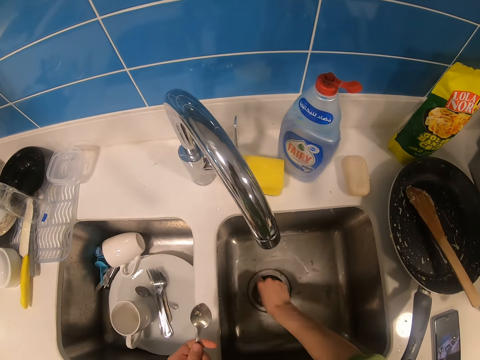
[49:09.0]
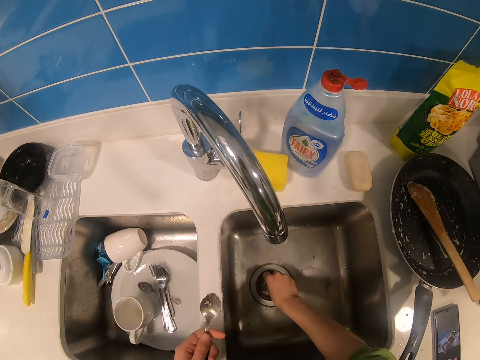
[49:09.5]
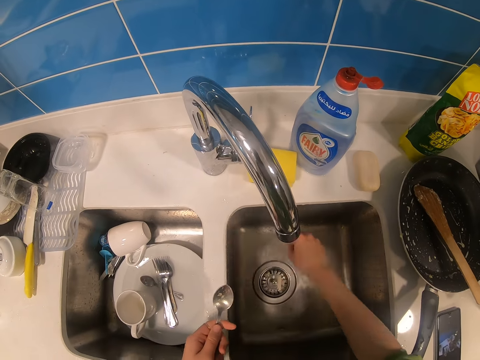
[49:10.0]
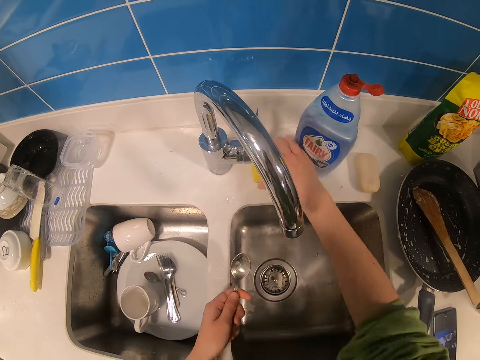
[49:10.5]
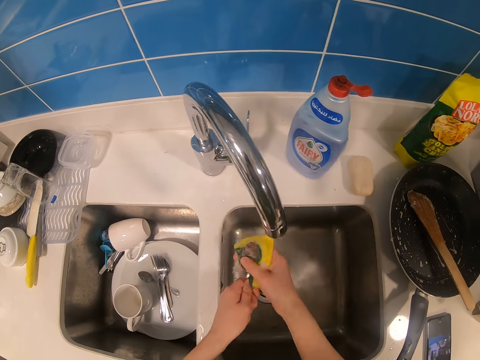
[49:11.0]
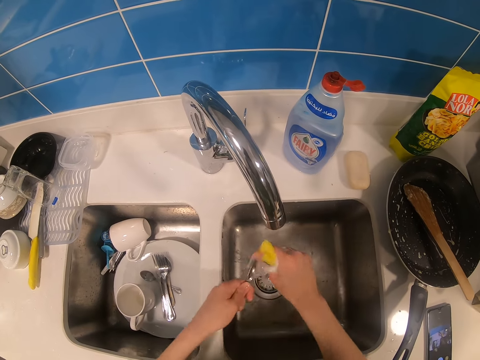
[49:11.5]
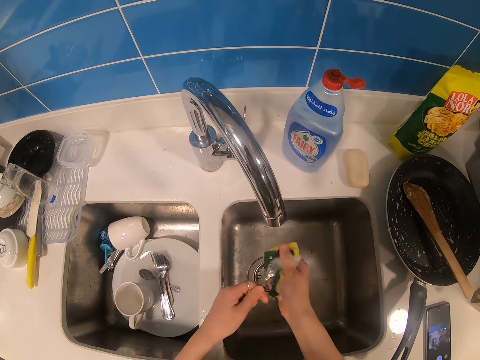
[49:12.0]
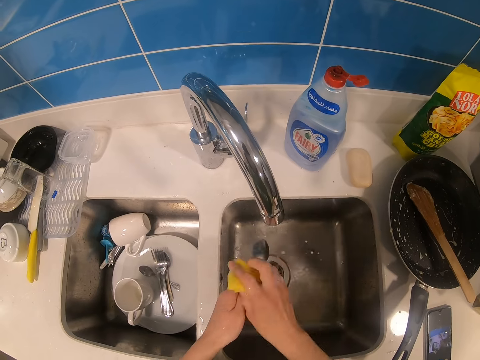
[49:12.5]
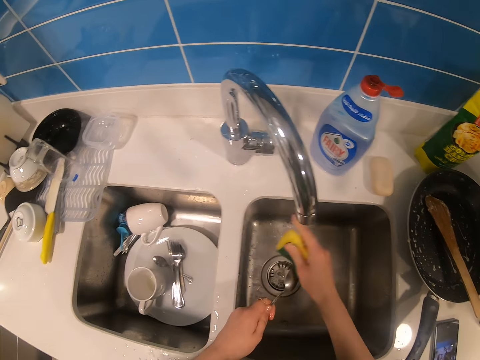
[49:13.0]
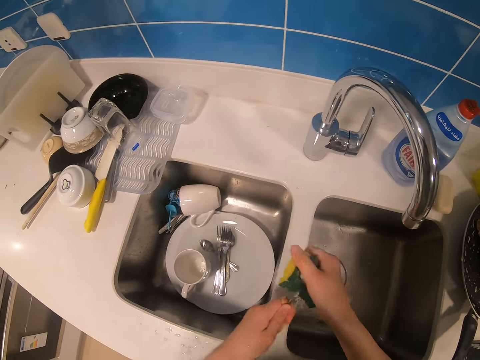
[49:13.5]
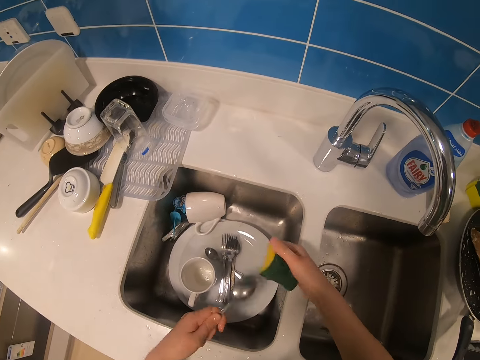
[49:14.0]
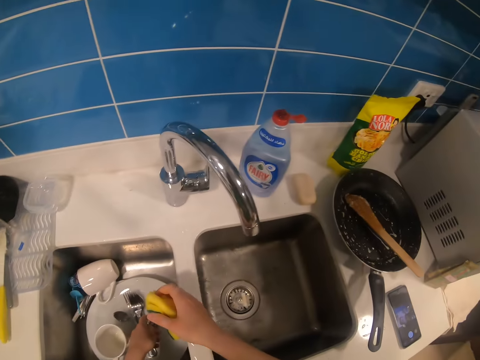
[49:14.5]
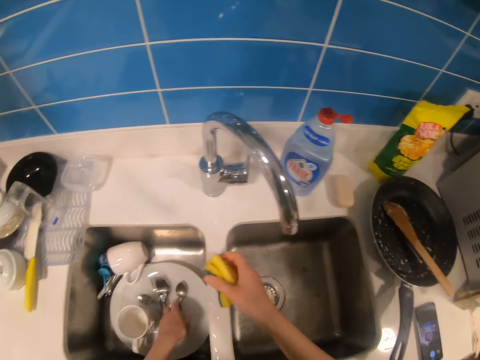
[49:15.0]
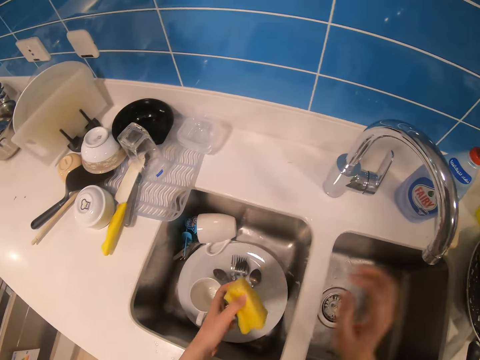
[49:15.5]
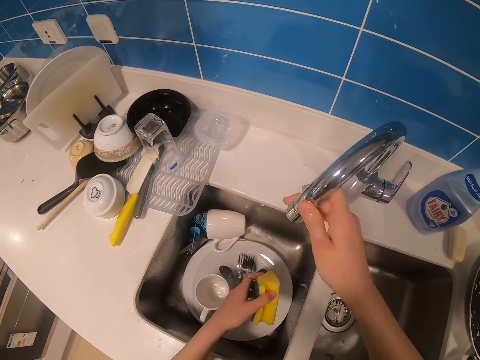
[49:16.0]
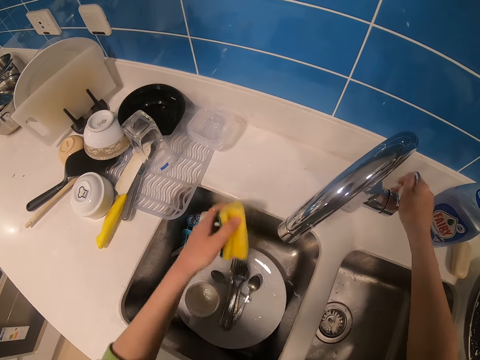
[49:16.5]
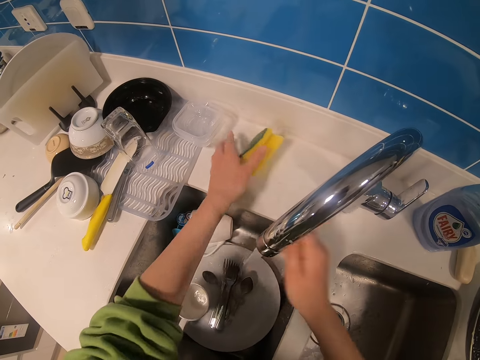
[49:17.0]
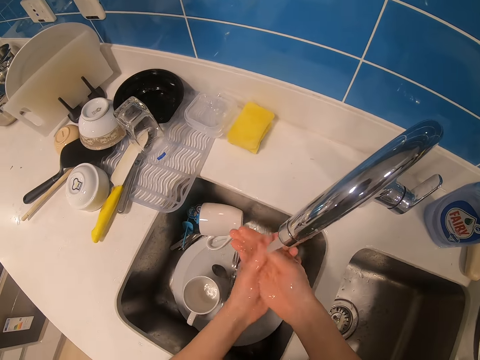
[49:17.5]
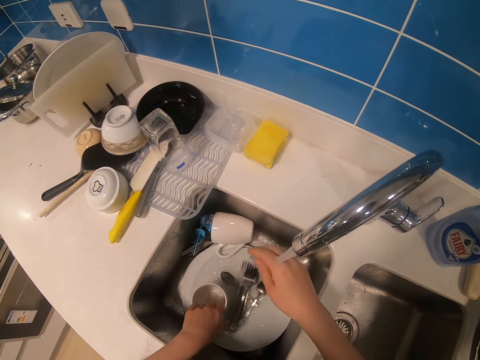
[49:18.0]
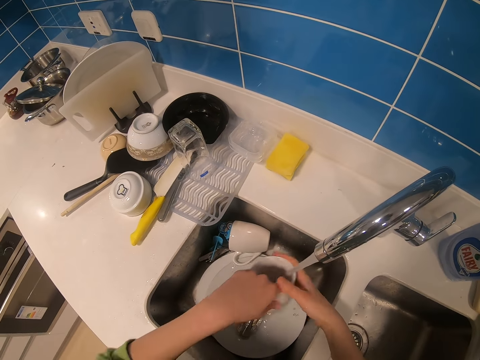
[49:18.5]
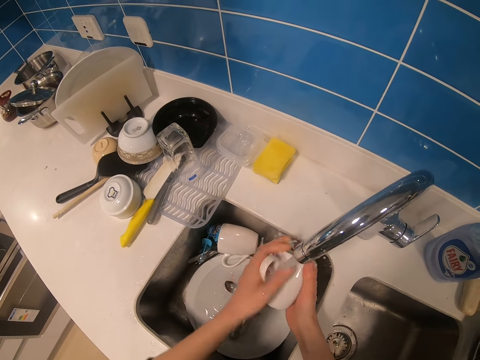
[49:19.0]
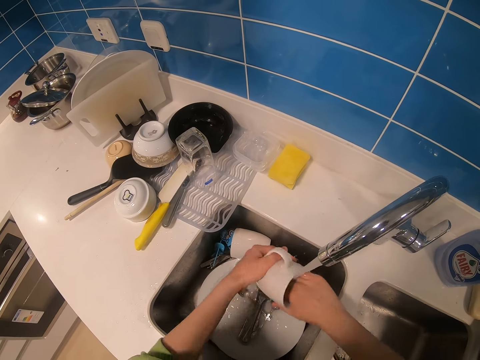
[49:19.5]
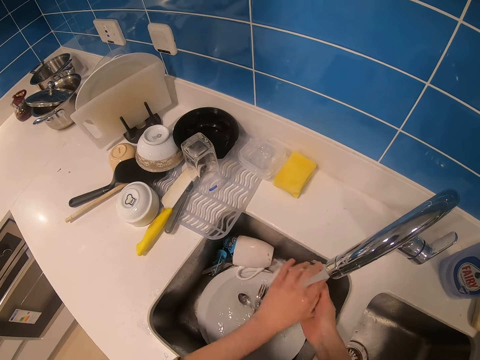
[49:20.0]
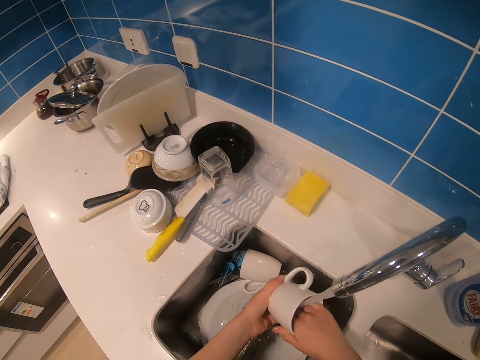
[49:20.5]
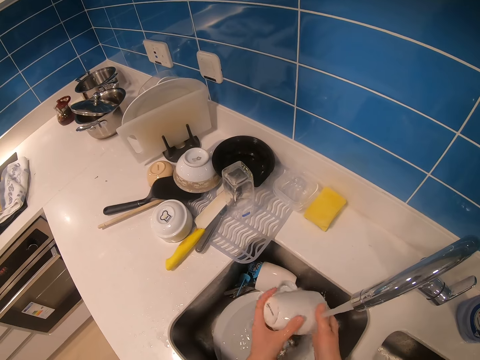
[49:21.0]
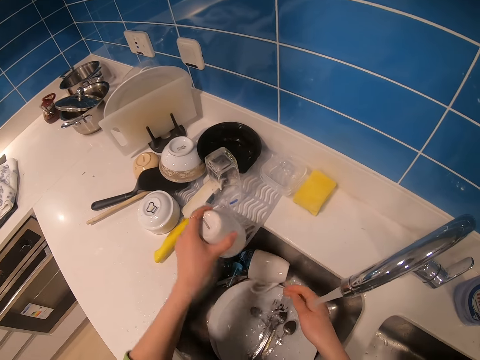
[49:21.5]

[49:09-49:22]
The camera wearer holds a sink holder. She picks up a sponge. She washes the spoon. She places the spoon on a plate or in the sink. She turns the tap. She opens the tap. She throws the sponge on the kitchen bench. She rinses her hands. She picks up a cup and rinses the cup.

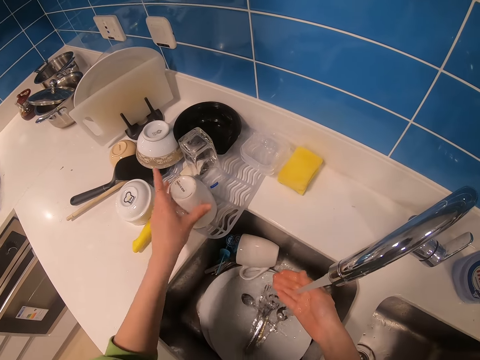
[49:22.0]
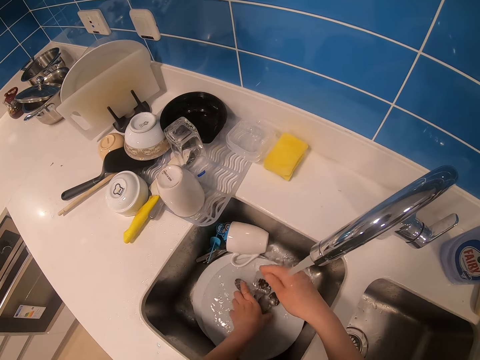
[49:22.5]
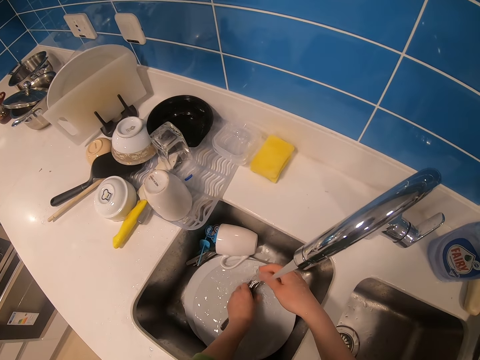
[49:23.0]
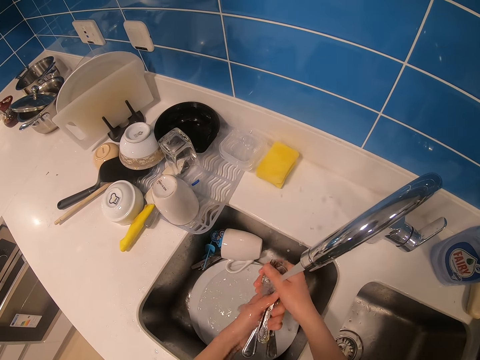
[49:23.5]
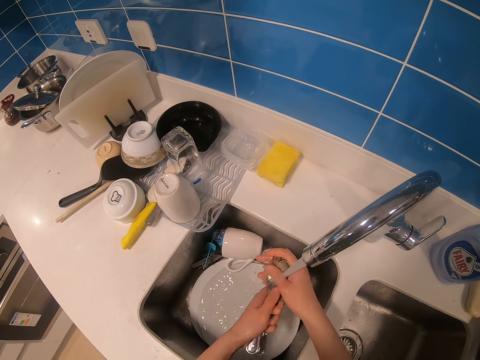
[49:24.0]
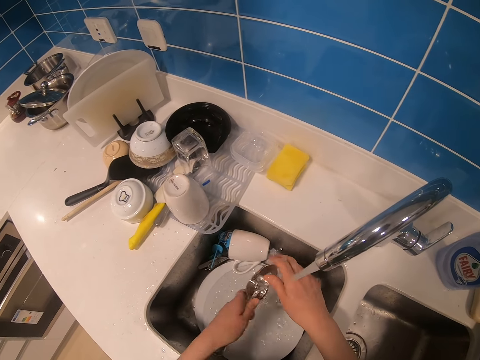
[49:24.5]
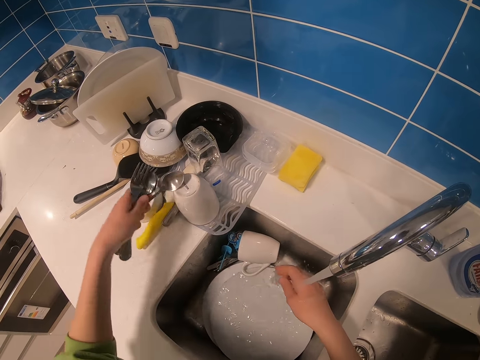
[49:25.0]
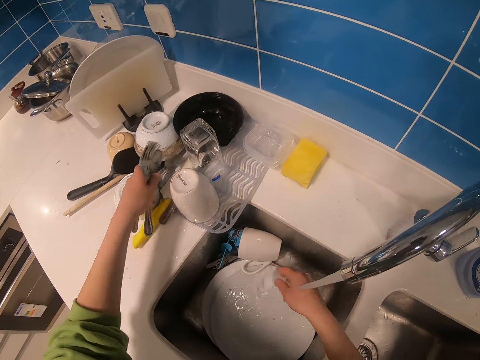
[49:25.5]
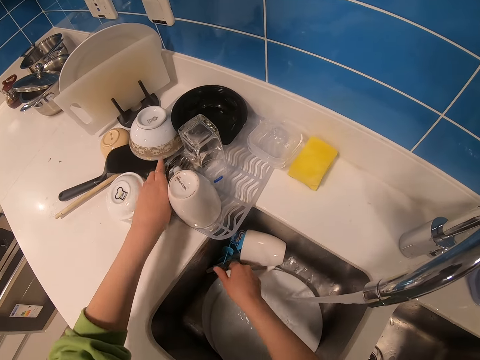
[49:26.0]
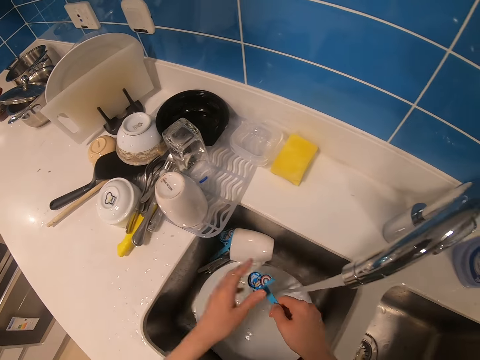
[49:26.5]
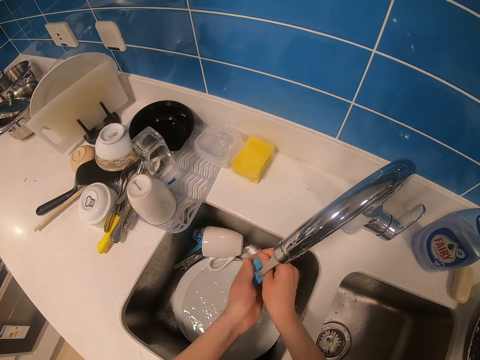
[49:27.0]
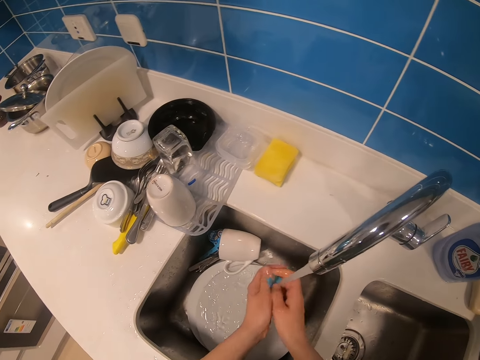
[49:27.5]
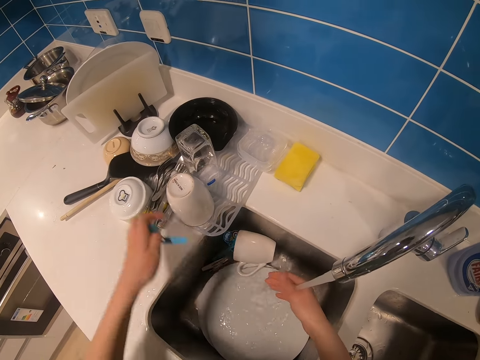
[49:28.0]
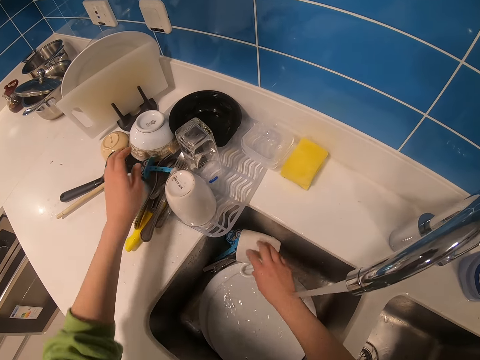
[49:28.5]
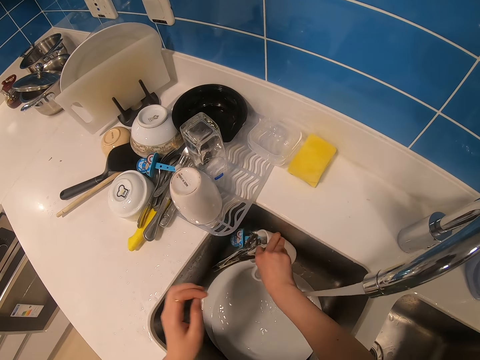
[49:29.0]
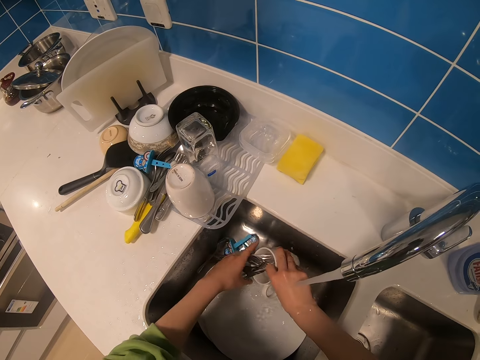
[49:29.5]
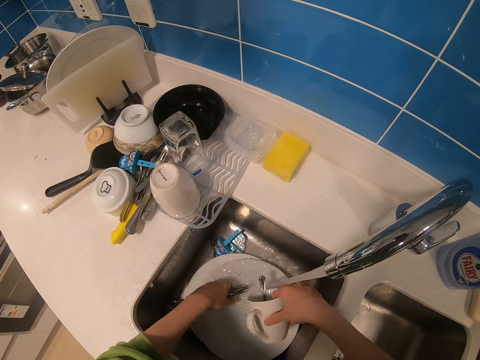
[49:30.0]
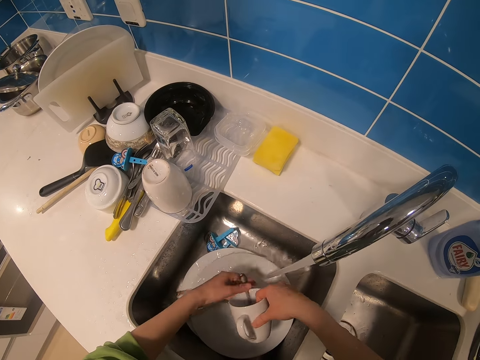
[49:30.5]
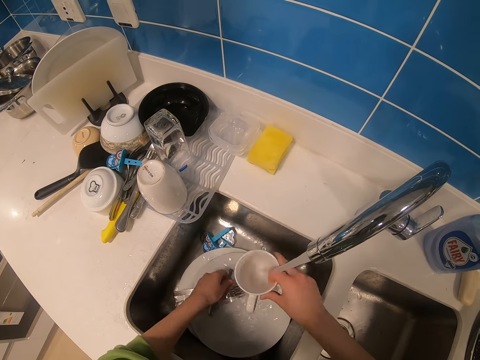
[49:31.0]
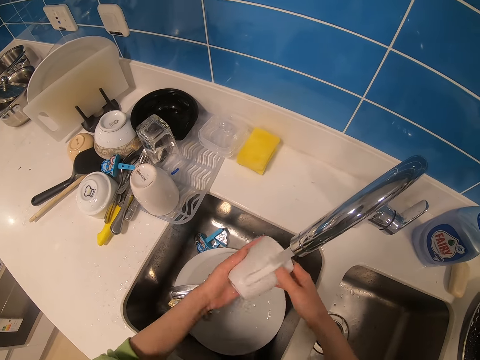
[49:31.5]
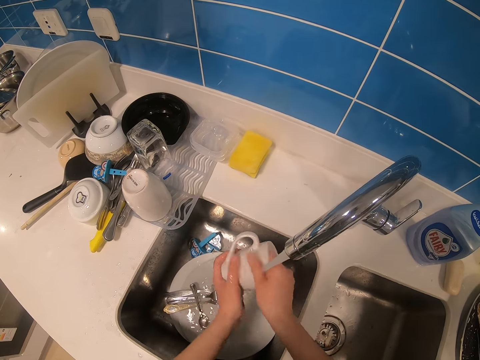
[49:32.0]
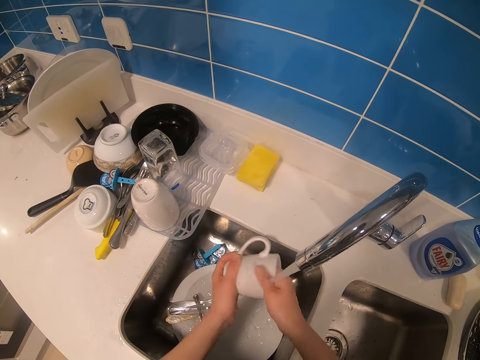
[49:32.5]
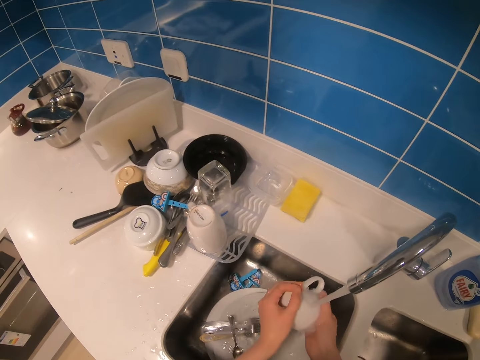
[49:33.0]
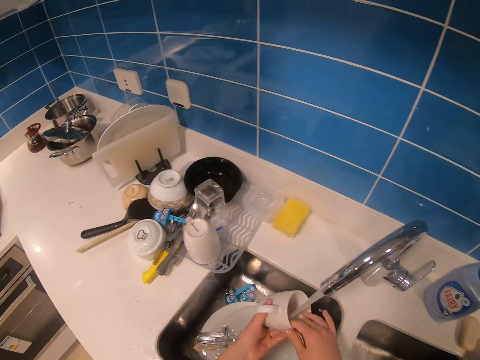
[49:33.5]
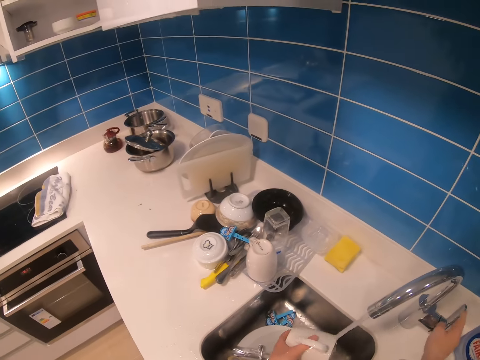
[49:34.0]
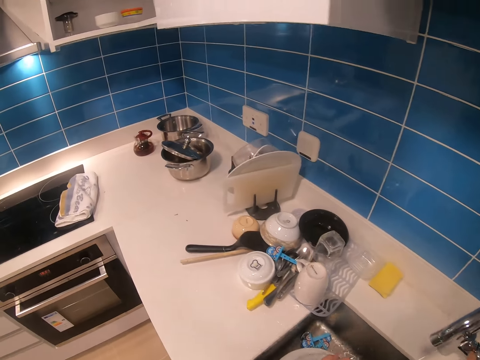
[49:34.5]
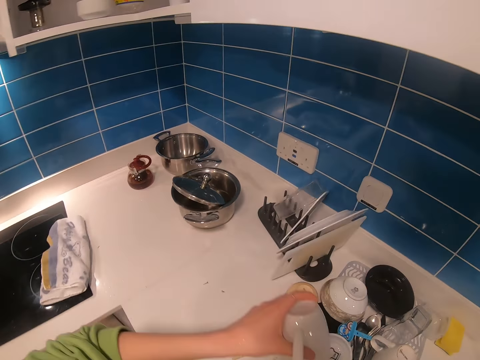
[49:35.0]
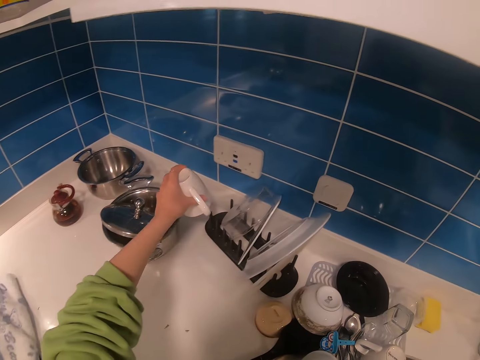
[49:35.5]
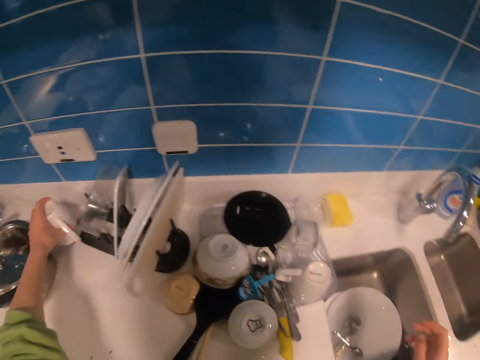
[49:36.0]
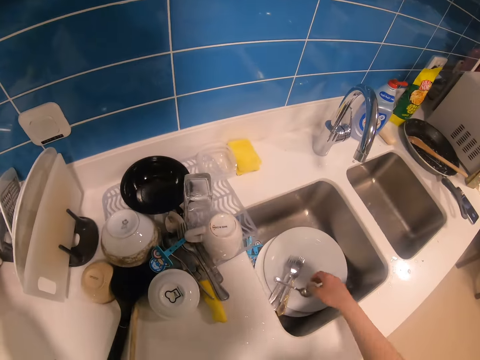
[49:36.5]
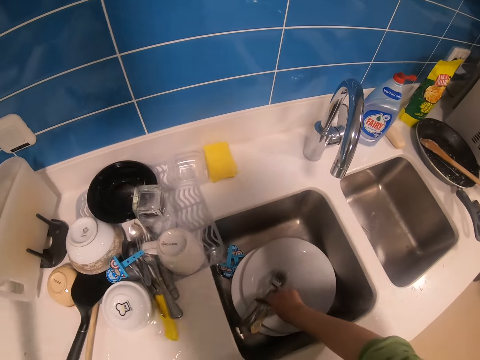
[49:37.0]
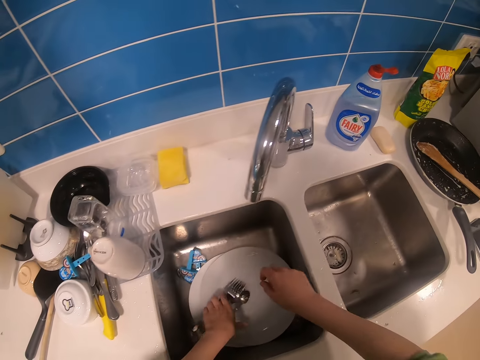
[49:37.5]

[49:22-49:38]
The camera wearer places a cup on a rack. They rinse spoons and forks or cutlery. They pick up the cutlery. They place the spoons and forks on the rack. They pick up an object, rinse the object, and place the object on the rack. They pick up a cup and remove the spoons and forks from the cup. They rinse the cup. They close the tap. They put the cup in the rack.
